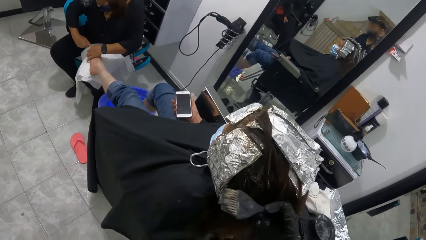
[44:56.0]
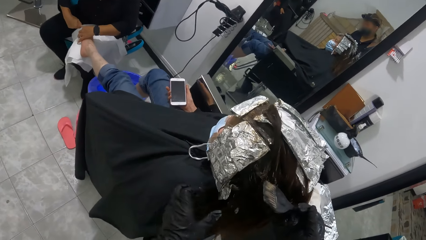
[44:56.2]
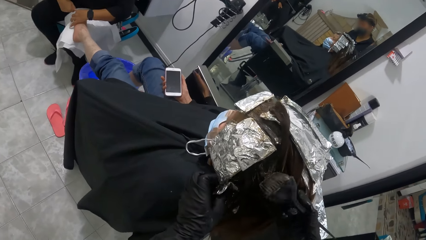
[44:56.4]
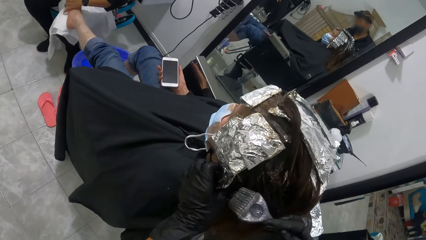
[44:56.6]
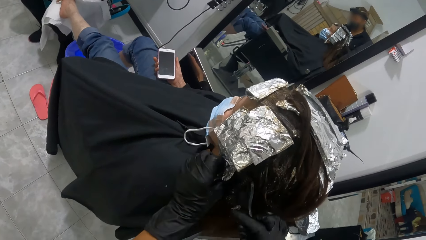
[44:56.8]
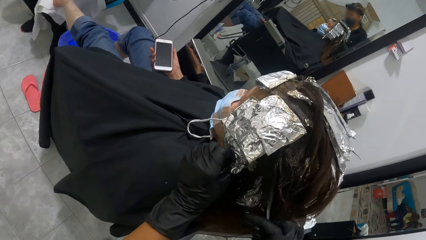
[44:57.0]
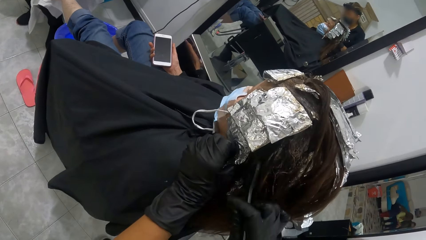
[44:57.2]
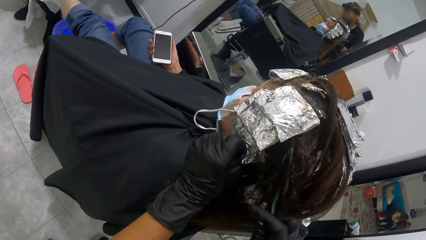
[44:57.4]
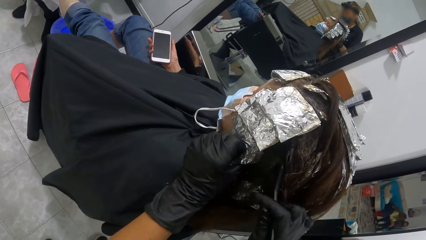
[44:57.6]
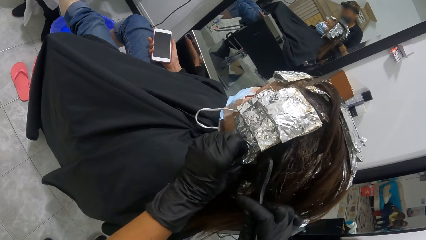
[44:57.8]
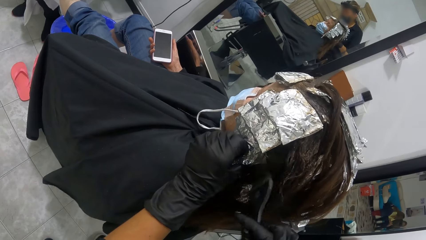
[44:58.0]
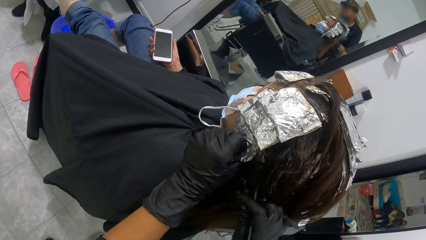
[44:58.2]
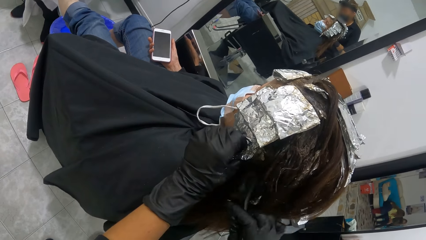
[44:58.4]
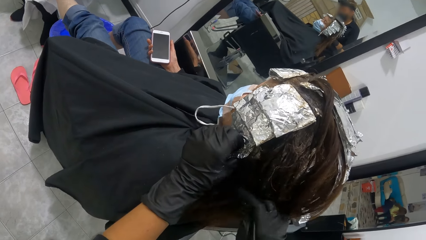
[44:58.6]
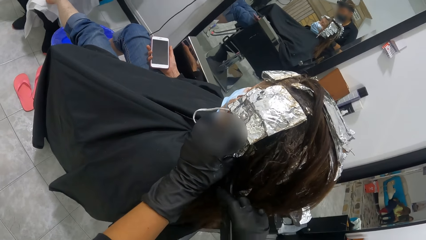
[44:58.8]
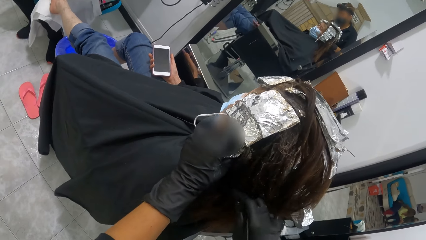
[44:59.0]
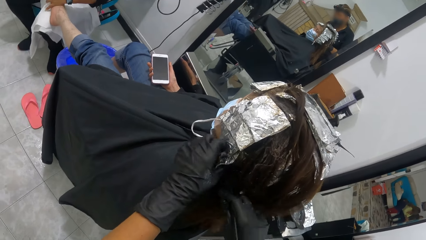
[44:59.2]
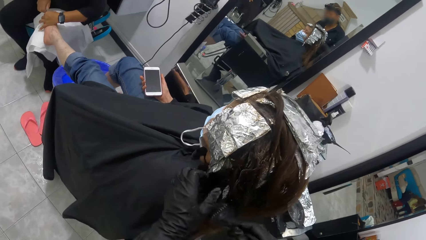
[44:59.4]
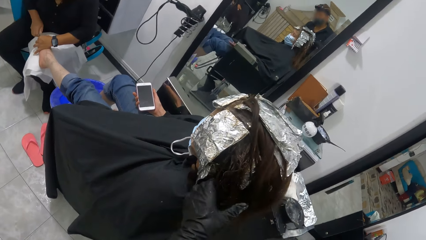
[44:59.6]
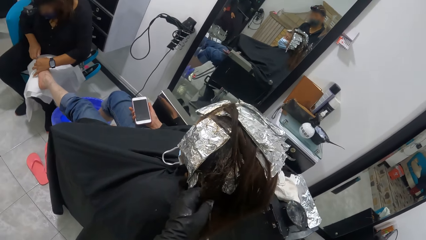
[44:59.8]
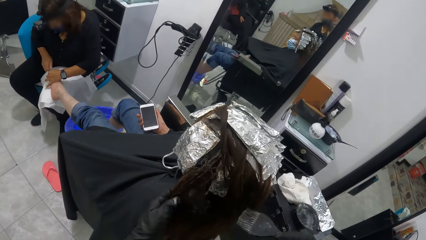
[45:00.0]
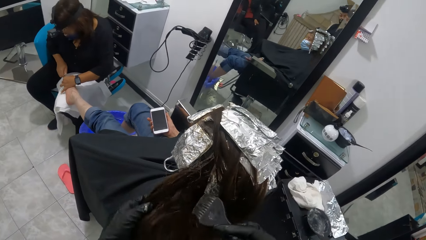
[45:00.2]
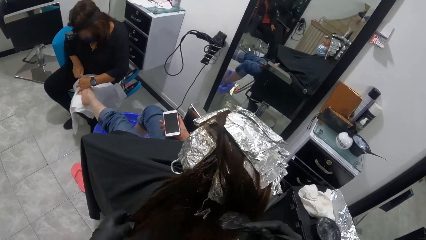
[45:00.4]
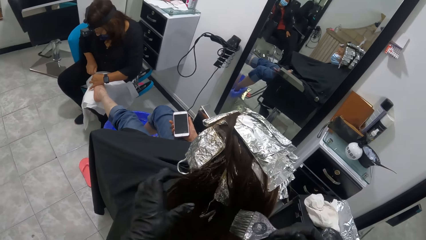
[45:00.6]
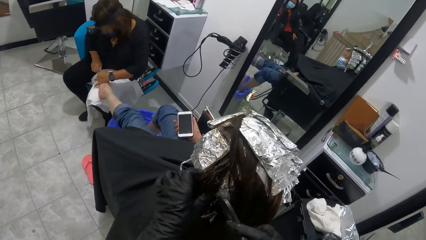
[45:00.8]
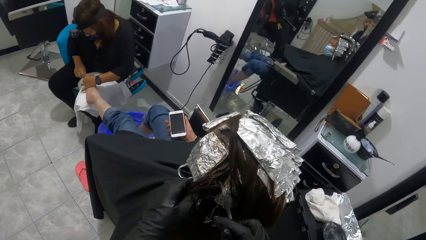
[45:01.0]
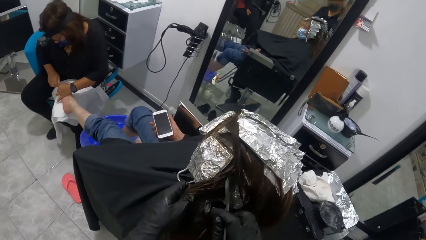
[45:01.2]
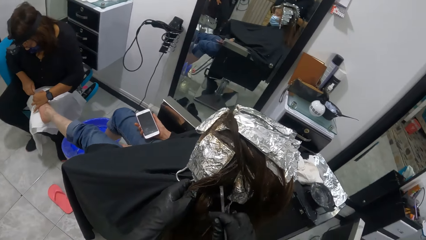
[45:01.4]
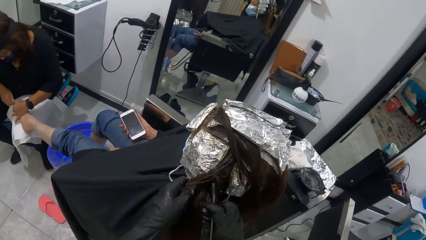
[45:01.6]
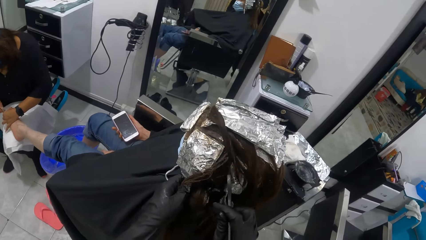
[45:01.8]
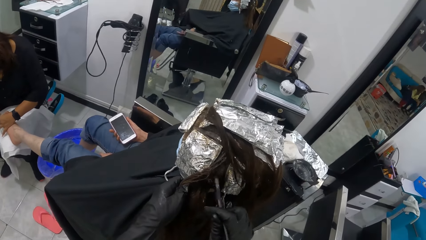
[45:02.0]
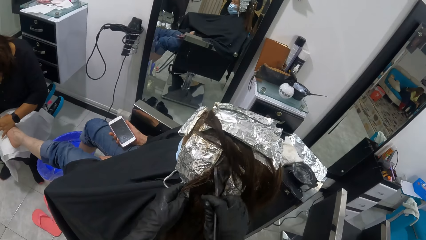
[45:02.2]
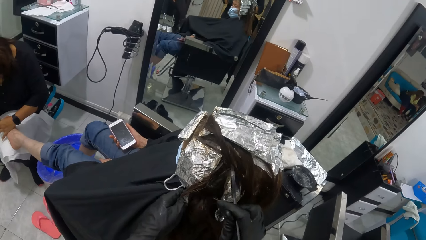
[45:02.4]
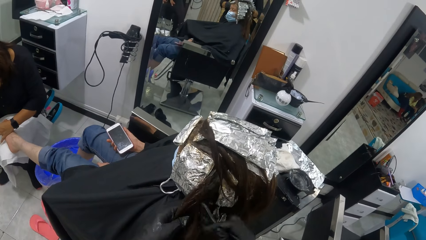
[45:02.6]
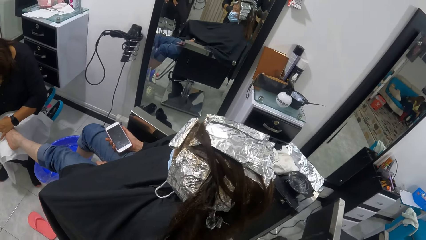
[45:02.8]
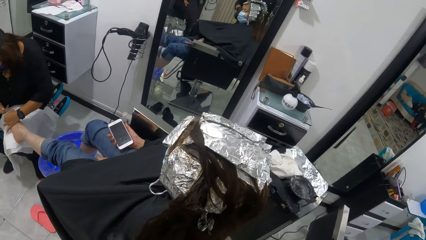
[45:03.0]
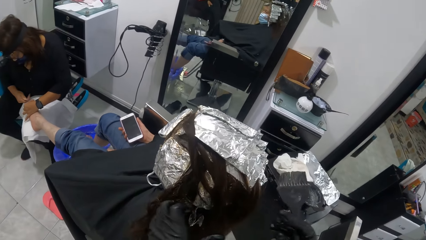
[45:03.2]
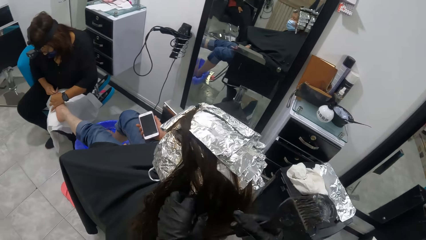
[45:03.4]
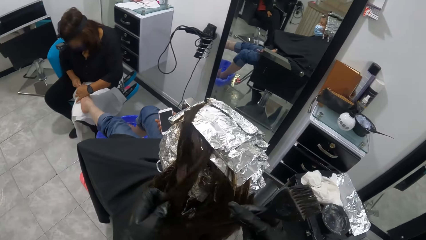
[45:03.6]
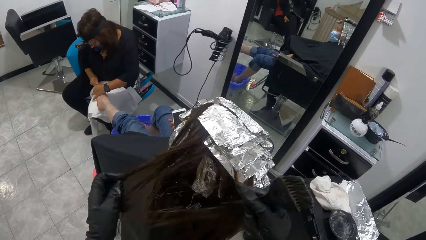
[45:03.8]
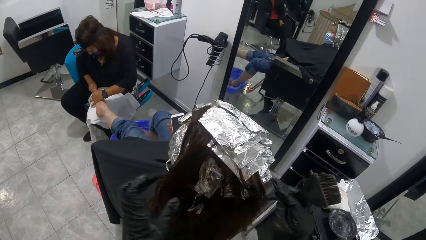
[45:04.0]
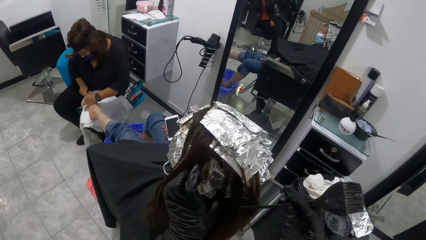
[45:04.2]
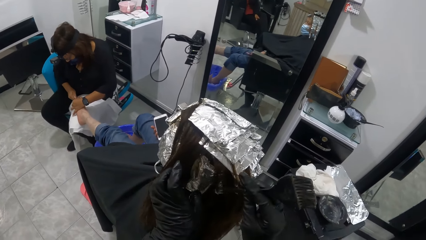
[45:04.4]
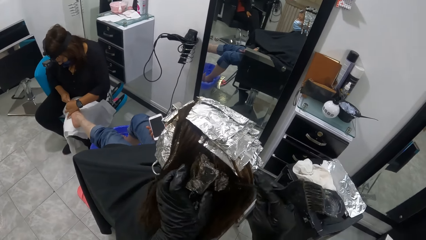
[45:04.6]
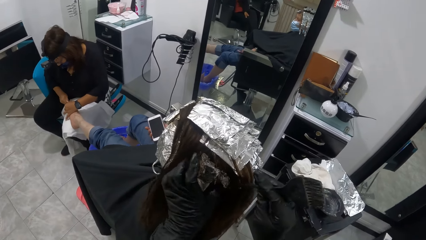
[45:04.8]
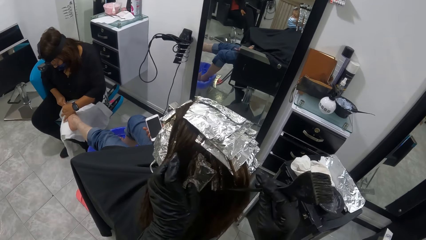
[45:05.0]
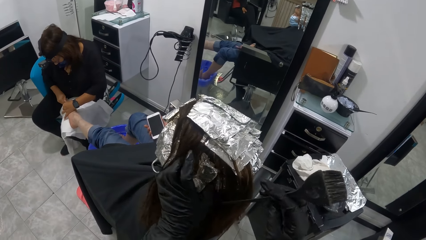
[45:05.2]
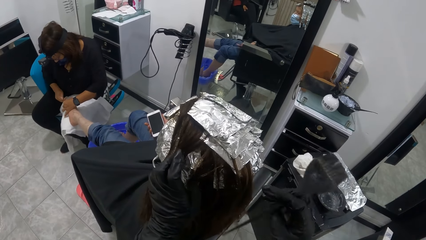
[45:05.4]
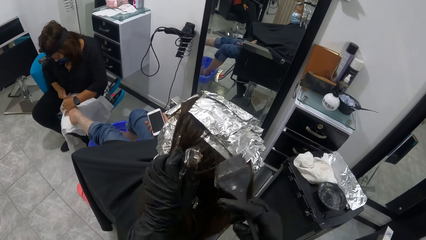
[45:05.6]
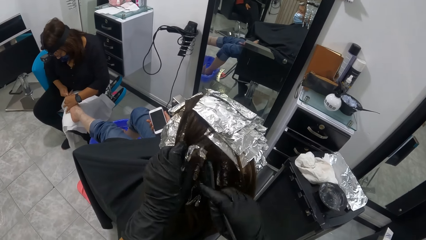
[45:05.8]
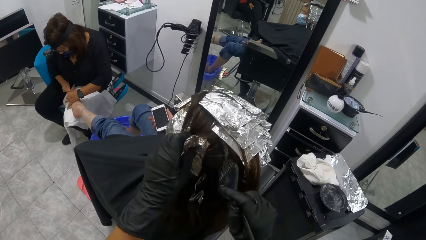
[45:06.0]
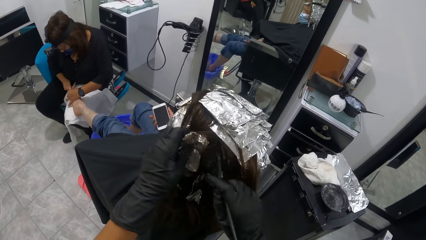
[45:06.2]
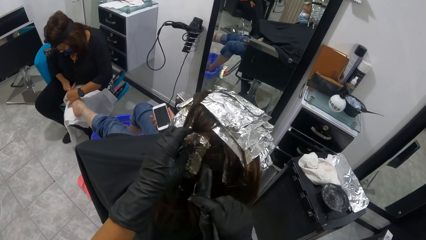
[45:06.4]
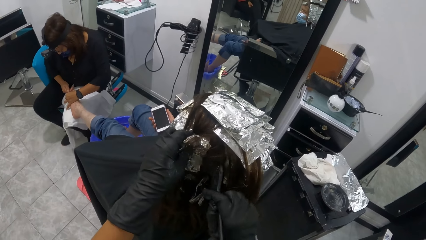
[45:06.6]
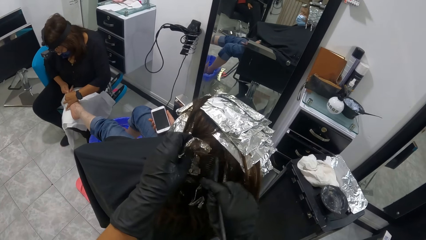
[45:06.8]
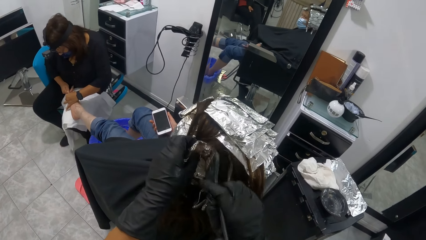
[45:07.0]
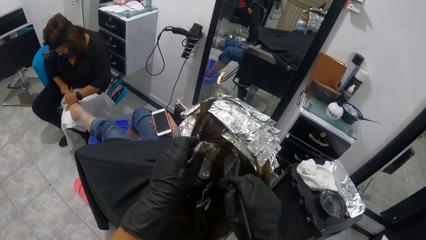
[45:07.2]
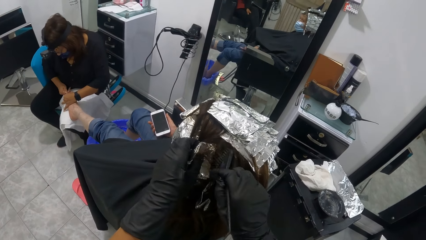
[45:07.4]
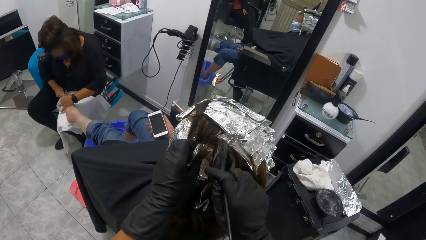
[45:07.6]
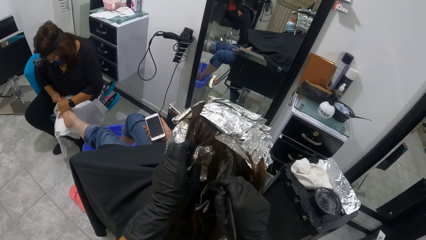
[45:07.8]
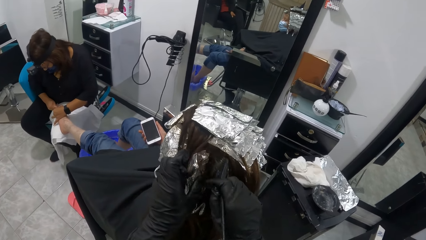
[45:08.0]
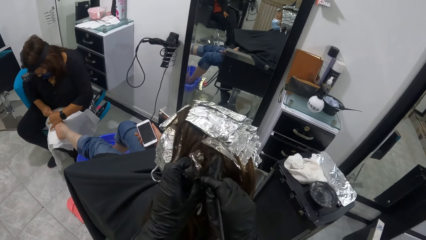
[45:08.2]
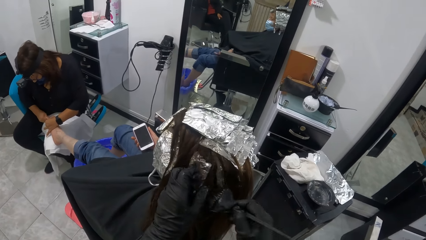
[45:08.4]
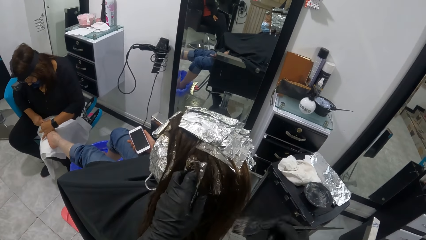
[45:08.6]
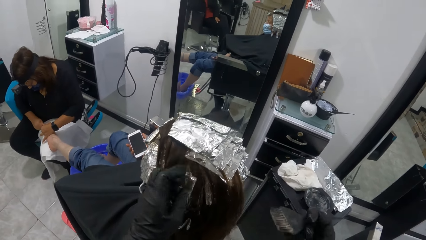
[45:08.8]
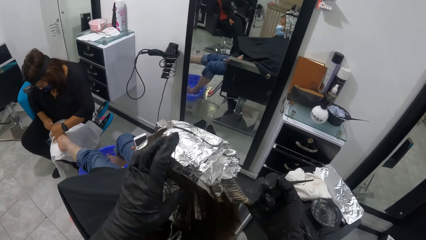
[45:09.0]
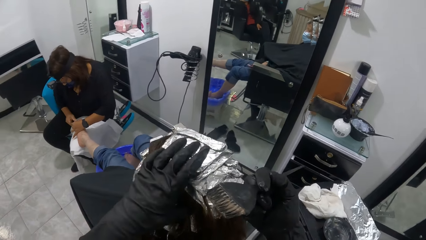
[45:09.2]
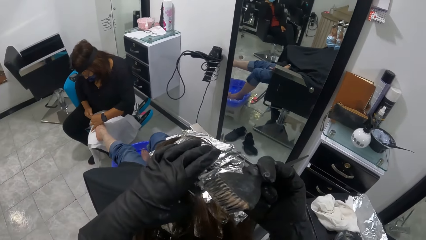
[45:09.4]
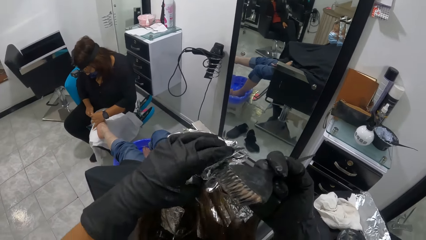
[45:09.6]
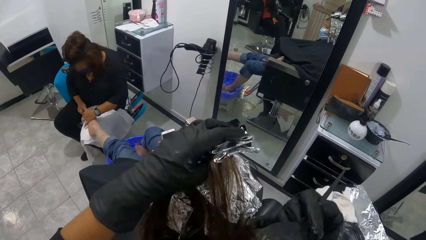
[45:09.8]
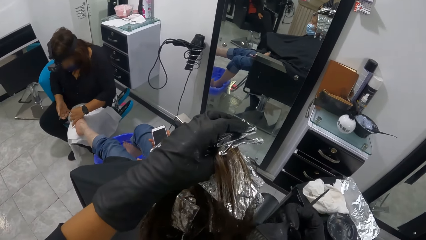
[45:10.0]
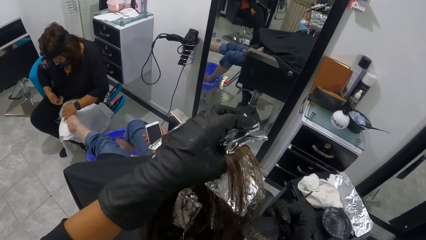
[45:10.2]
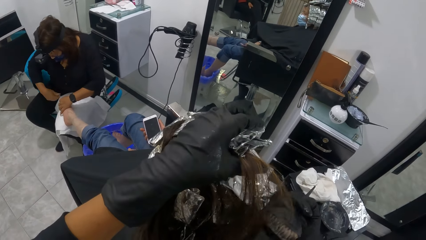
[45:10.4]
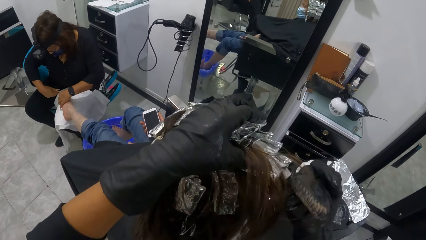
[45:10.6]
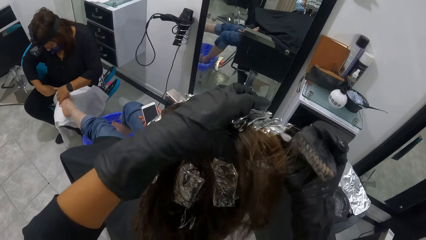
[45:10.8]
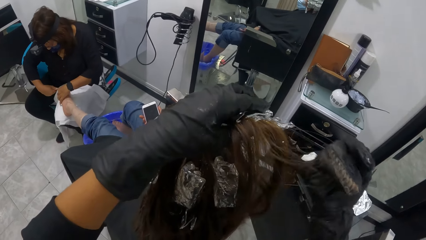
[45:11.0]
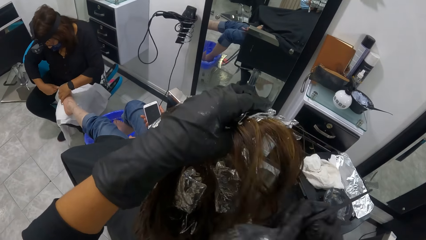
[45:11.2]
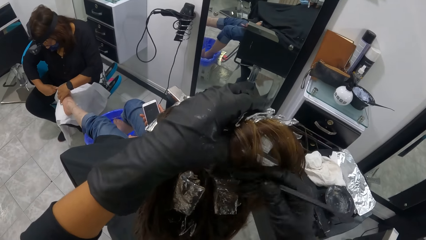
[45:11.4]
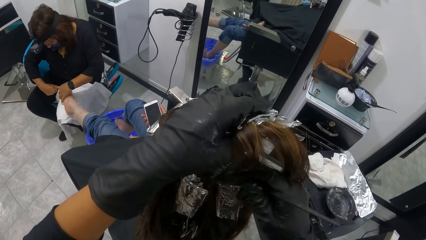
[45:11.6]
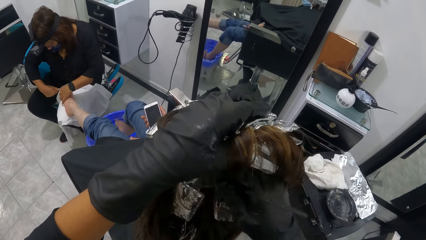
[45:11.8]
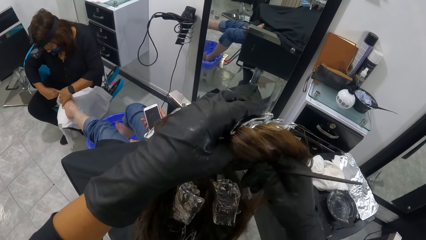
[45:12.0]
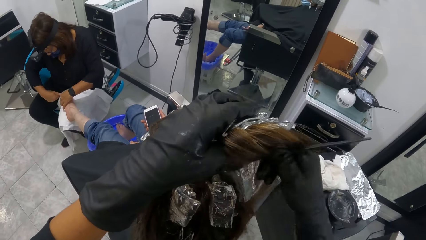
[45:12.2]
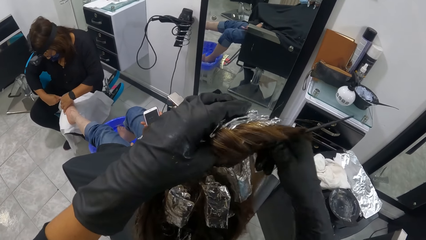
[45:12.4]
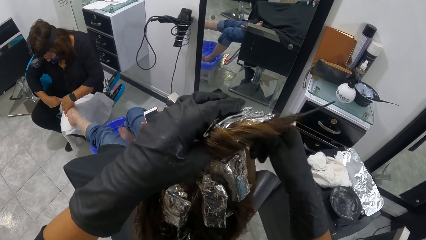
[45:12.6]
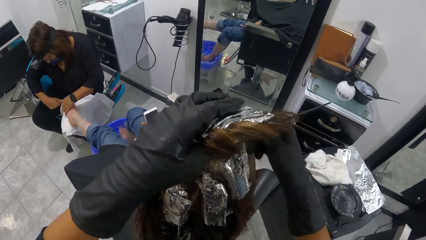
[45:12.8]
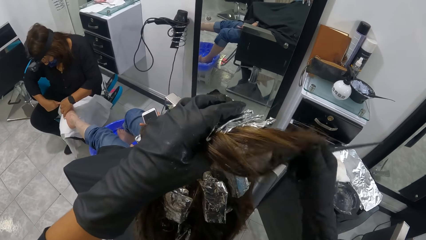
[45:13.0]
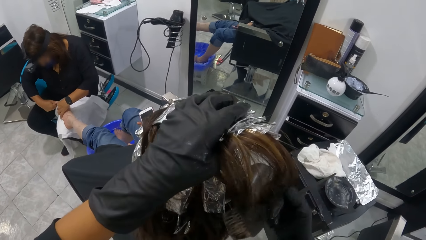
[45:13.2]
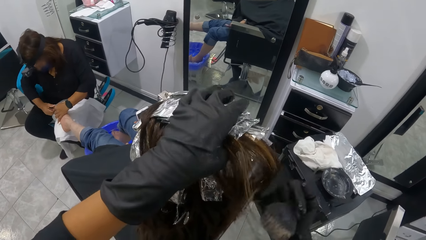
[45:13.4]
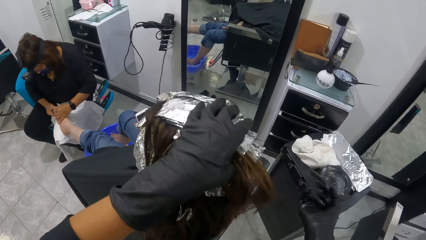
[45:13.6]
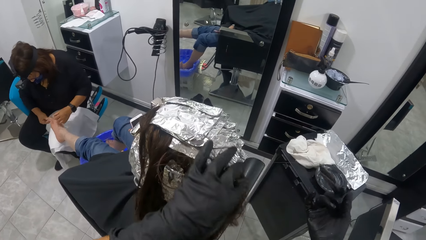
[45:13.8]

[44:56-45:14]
Another woman clears the nail file on the towel. The camera wearer applies something on the woman's hair with a brush. She holds the woman's hair with both hands. She adjusts the woman's hair with the brush in her right hand. She divides the woman's hair with the brush. She applies relaxer on the woman's hair with the brush in her right gloved hand. She lifts the foil paper attached to the woman's hair with her left gloved hand. The other woman shapes the woman's nails with the nail file. The camera wearer applies relaxer on the woman's hair with the brush in her right gloved hand.
